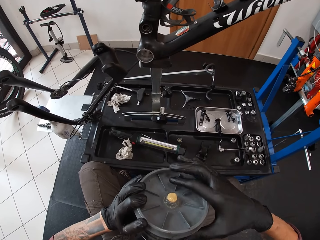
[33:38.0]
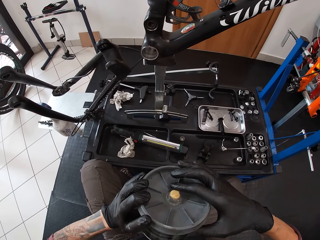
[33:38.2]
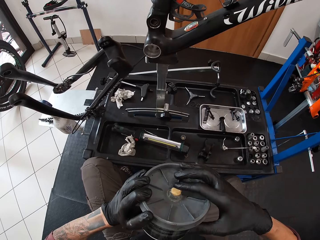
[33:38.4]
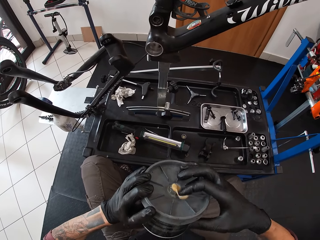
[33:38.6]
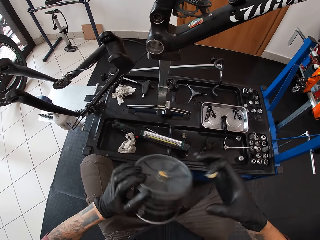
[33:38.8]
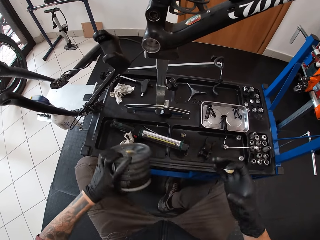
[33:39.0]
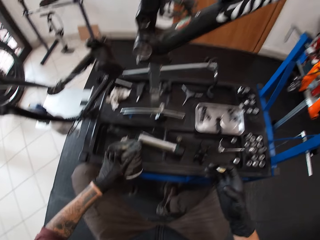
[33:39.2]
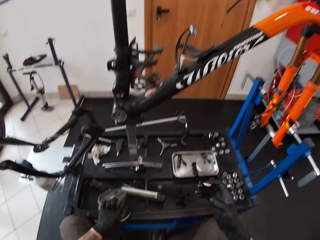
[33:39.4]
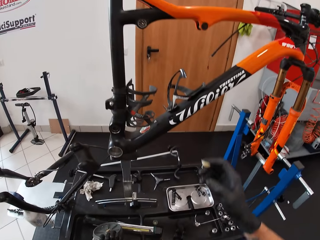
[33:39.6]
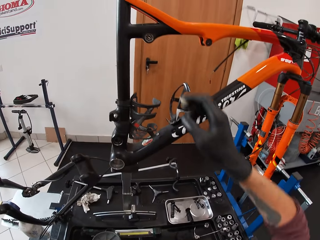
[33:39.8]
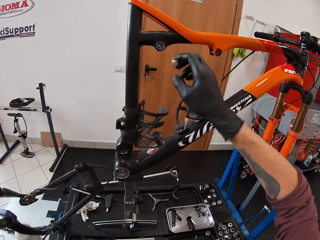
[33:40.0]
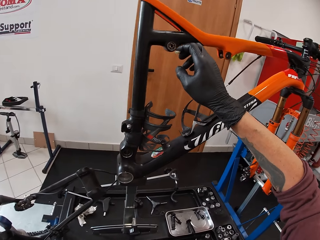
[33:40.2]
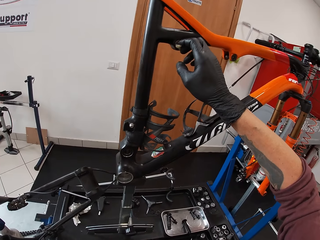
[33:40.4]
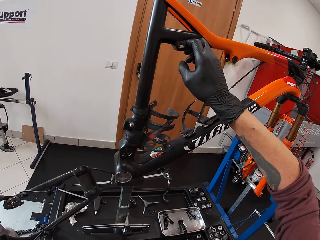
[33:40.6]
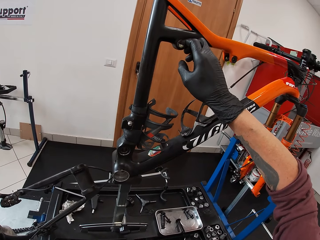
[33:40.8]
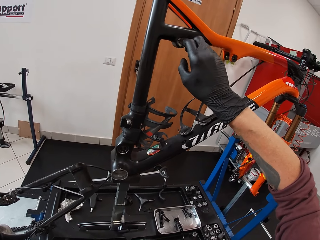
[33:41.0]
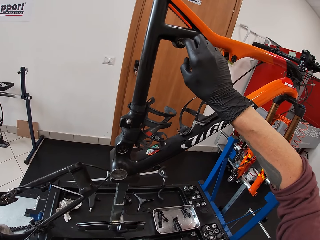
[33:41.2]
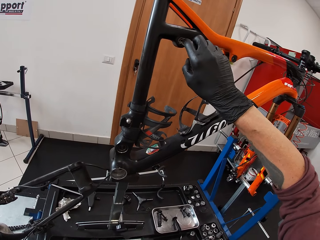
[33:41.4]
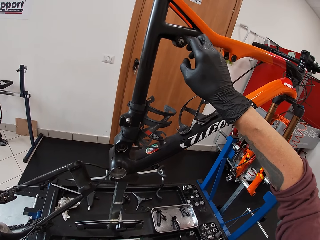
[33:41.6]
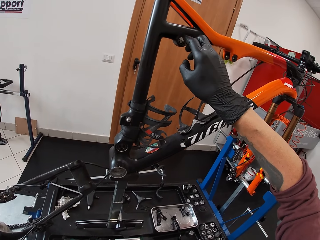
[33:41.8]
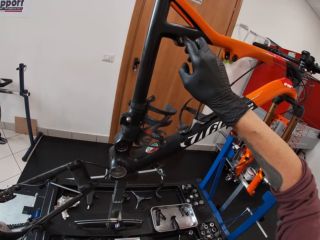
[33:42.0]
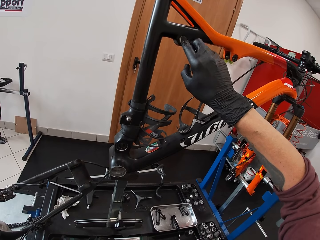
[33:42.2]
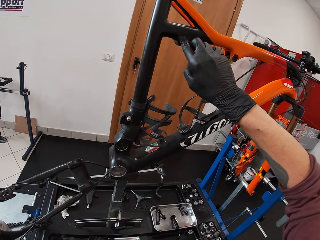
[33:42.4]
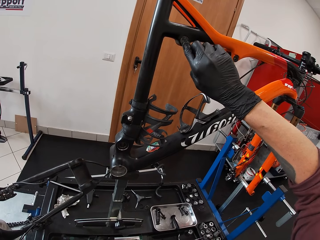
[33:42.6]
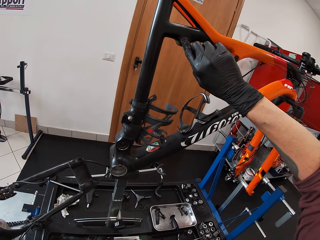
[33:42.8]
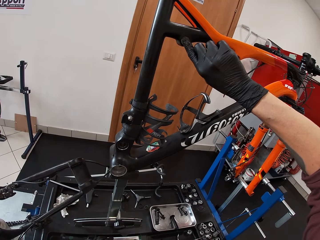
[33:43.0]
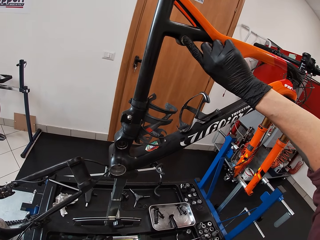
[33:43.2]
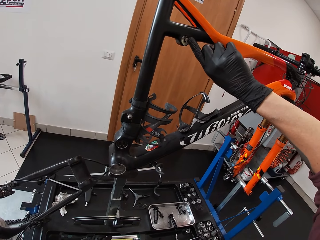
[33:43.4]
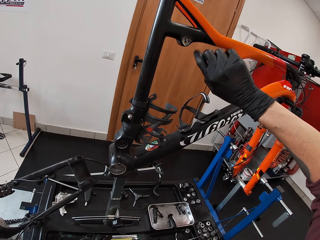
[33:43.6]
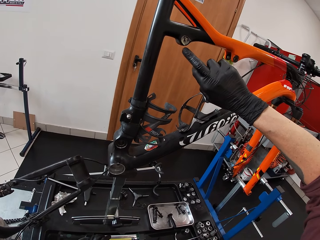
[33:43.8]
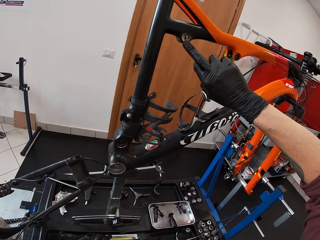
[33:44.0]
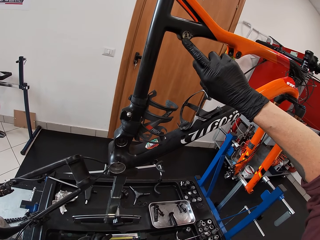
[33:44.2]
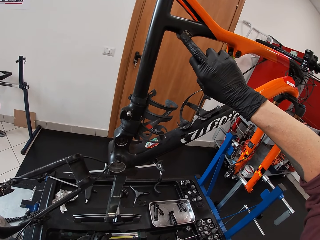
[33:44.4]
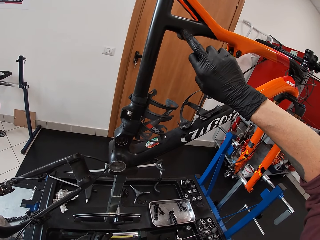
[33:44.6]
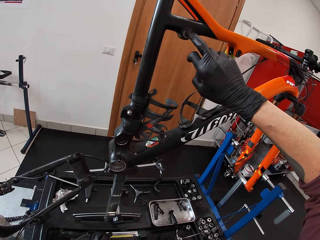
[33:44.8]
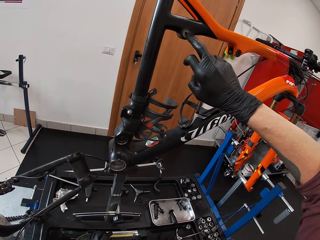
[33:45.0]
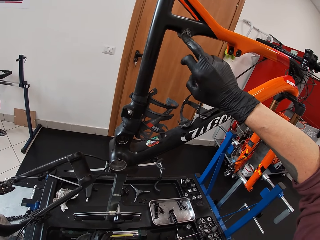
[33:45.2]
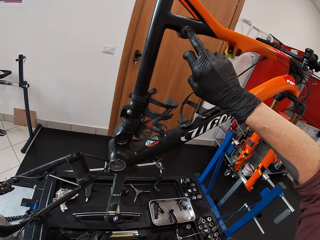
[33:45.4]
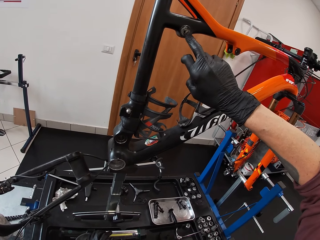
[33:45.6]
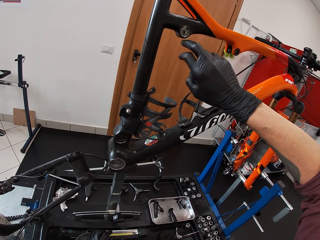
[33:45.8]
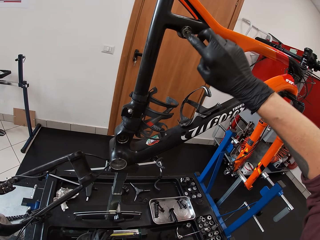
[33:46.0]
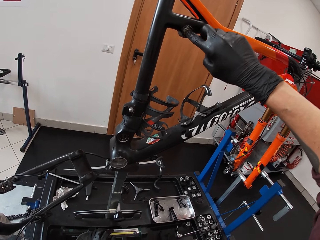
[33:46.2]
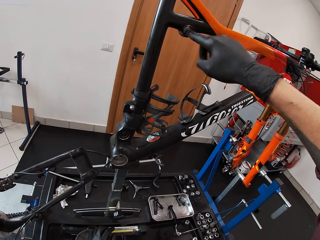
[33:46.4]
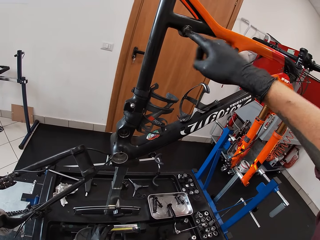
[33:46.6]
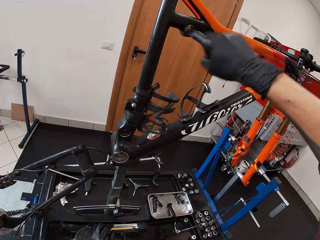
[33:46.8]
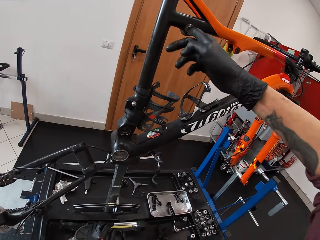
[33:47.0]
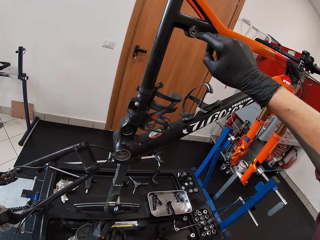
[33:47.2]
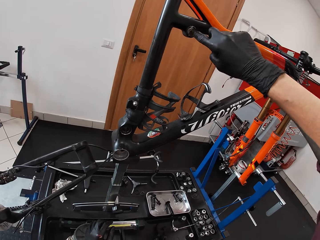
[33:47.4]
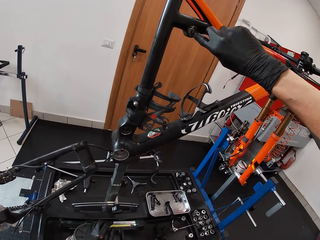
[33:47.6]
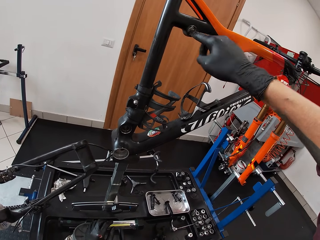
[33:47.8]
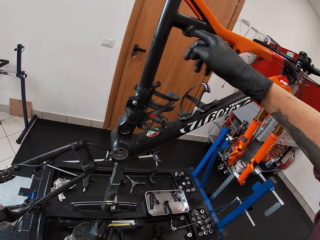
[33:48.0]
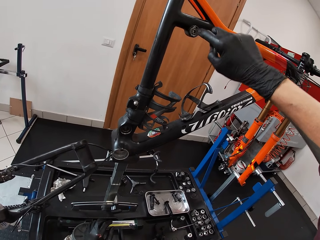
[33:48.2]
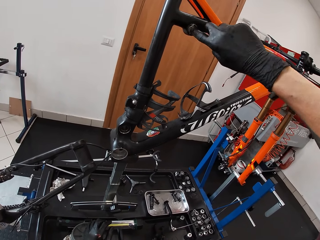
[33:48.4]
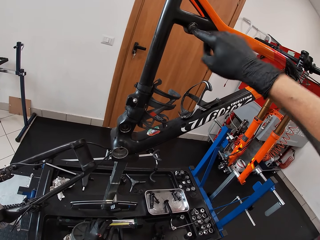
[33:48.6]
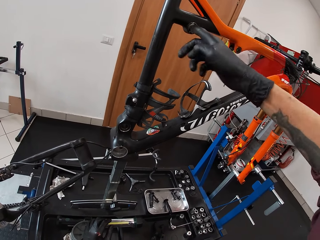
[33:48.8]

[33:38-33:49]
The camera wearer wipes some grease off the top of the container with his right hand. He drops the container on the table with his left hand. He rubs the grease in his right hand on the bolt hole on the metalwork.

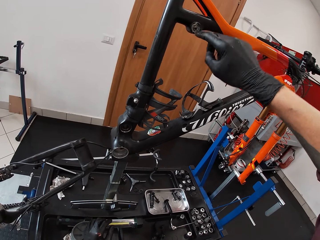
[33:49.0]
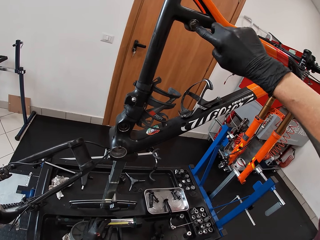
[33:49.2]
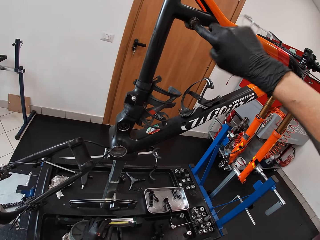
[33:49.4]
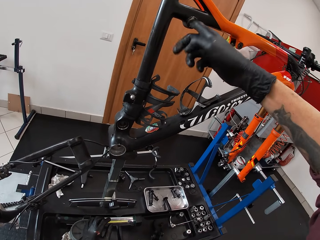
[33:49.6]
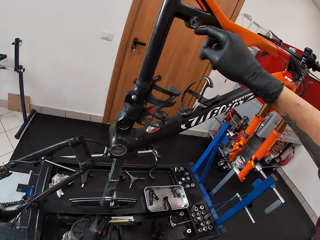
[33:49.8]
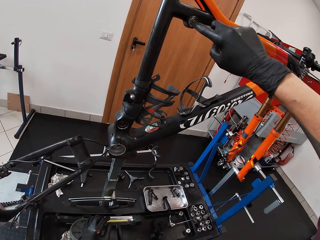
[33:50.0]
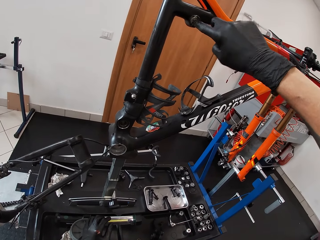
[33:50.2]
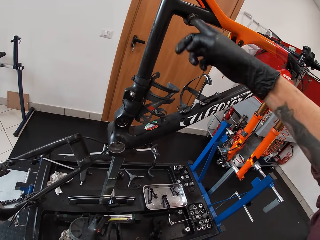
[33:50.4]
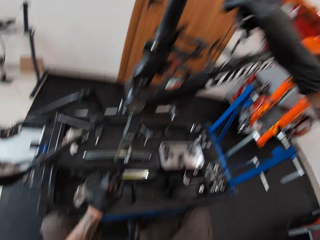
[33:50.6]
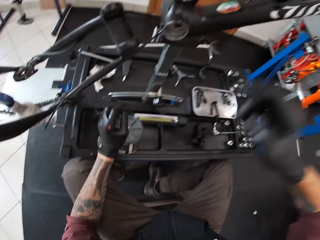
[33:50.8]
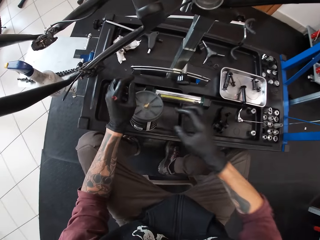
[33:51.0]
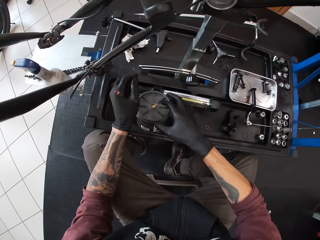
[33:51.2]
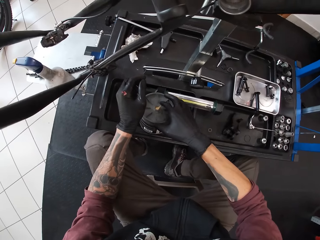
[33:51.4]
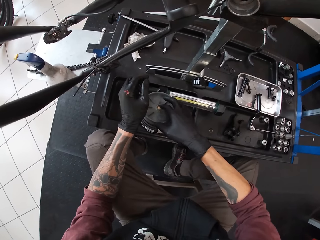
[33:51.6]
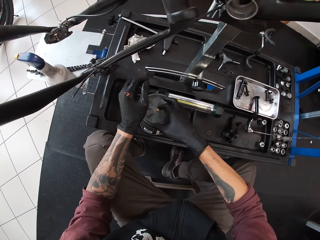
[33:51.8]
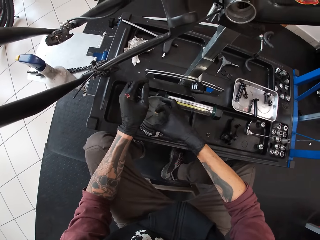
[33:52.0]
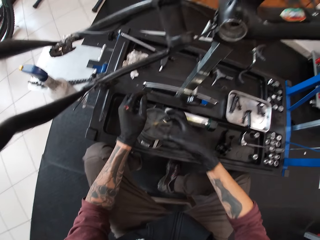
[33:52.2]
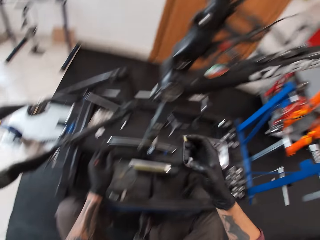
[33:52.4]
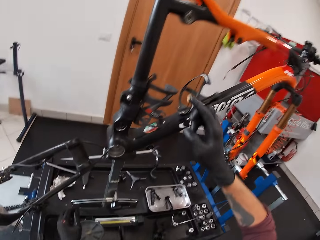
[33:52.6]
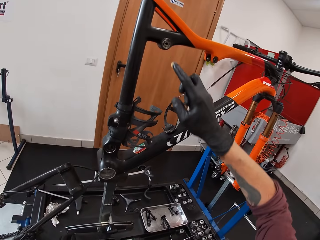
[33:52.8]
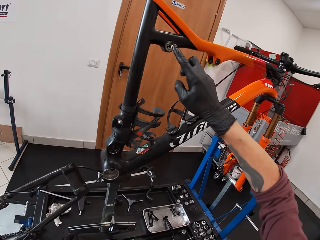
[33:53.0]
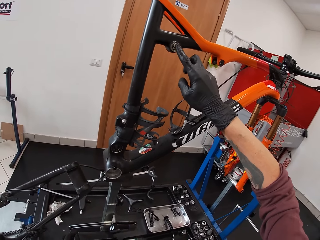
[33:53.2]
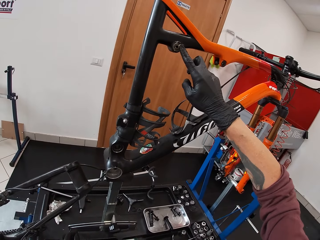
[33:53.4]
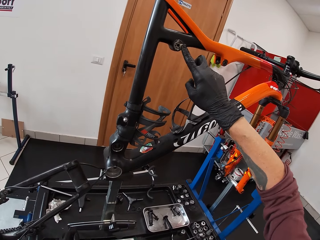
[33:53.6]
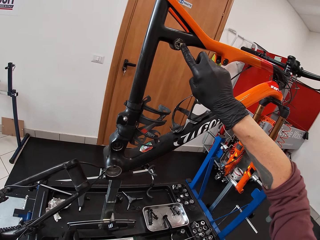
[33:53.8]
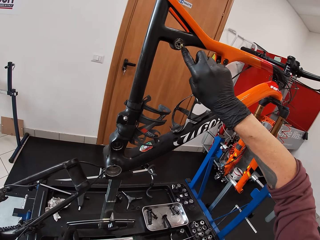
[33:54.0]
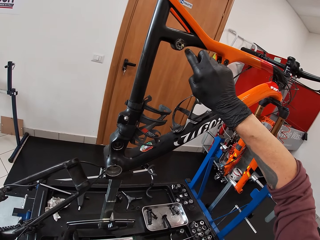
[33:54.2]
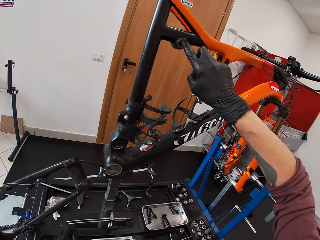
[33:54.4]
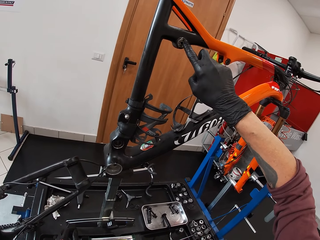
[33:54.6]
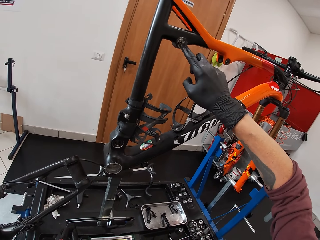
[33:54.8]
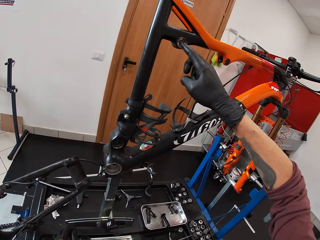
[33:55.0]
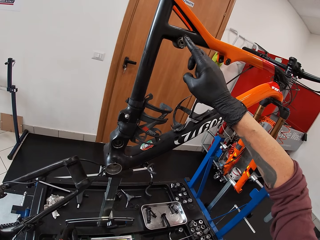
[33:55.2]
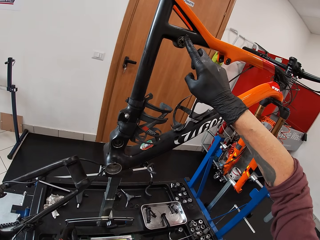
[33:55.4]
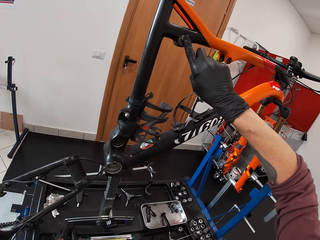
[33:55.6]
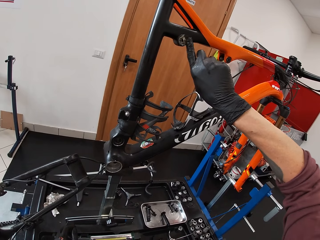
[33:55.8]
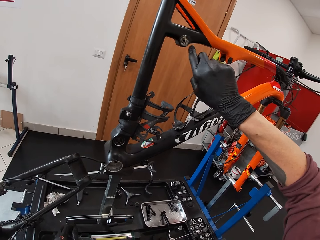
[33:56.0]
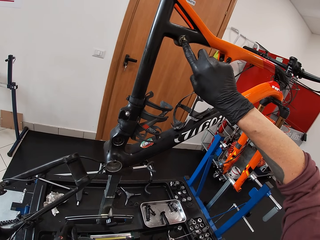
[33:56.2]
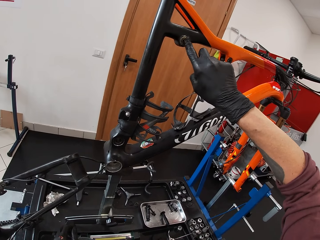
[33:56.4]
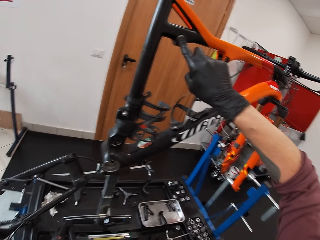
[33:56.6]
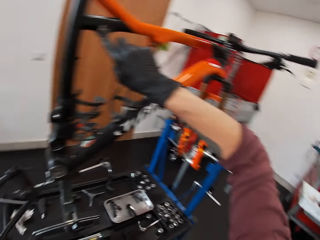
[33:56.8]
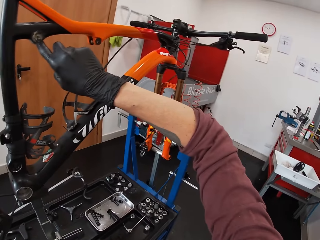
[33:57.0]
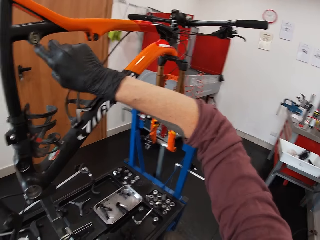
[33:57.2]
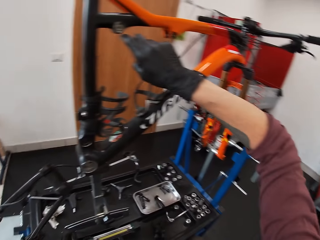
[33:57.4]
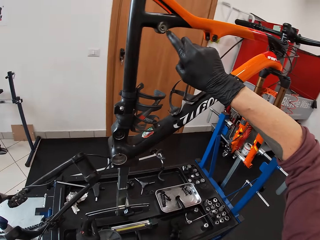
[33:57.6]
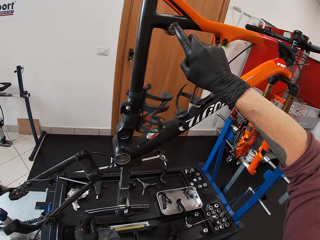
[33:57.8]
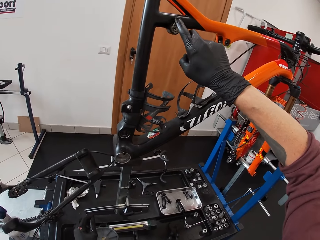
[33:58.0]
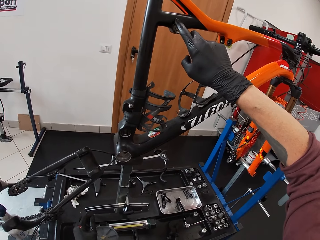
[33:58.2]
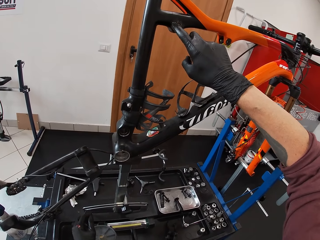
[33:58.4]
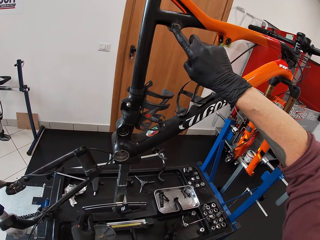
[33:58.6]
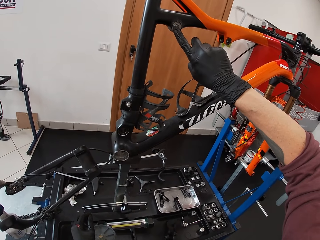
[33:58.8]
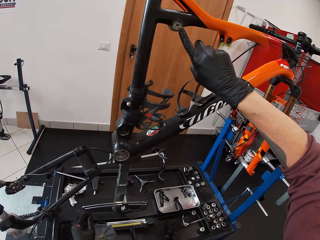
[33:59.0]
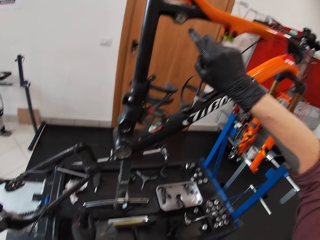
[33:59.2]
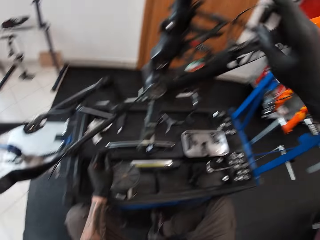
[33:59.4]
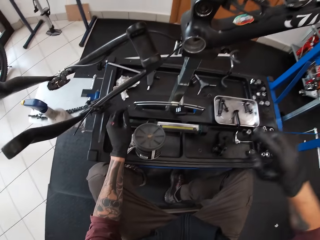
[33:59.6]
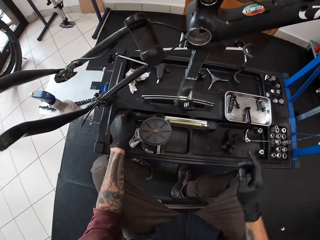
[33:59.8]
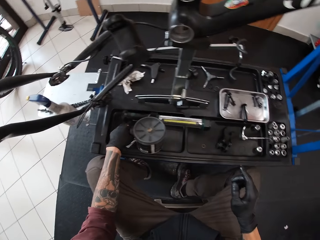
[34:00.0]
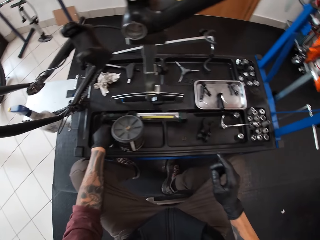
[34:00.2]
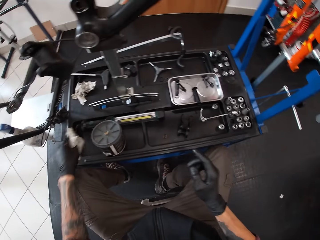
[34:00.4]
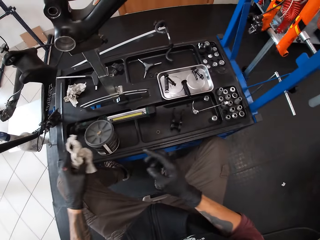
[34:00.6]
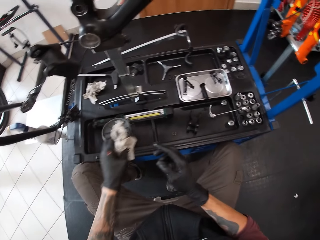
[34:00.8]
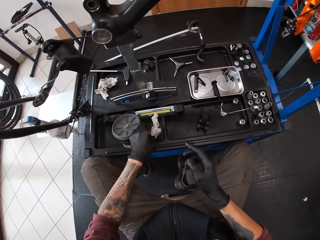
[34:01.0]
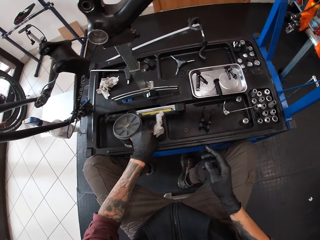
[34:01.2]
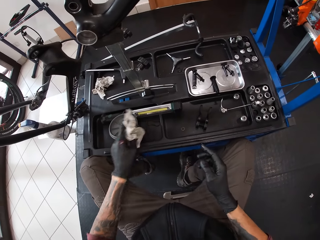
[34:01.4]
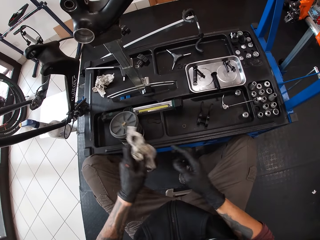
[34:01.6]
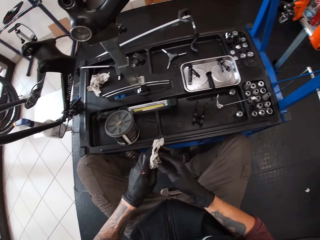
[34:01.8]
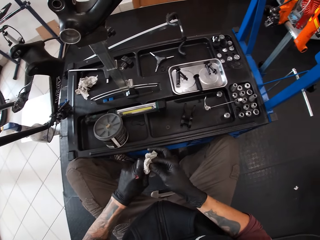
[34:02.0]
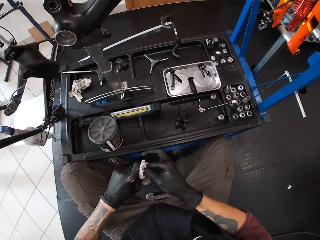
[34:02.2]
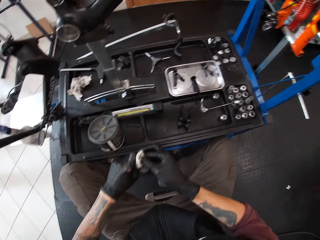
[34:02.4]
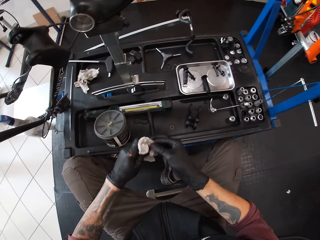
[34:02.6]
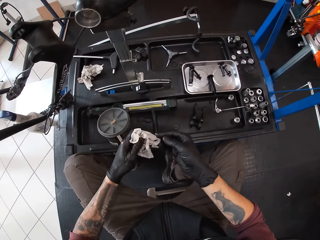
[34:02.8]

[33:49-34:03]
The camera wearer wipes some grease off the top of the container with his right hand. He rubs the grease in his right hand on the bolt hole on the metalwork. He picks up the piece of tissue from the table with his left hand. He cleans both hands with the piece of tissue.
